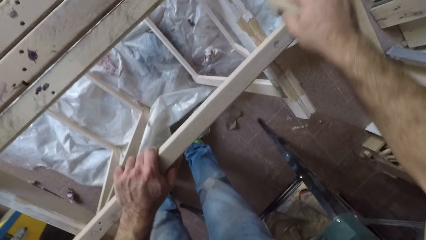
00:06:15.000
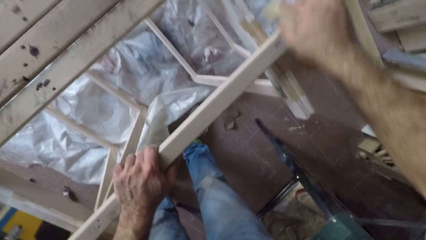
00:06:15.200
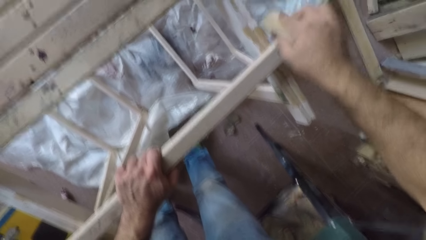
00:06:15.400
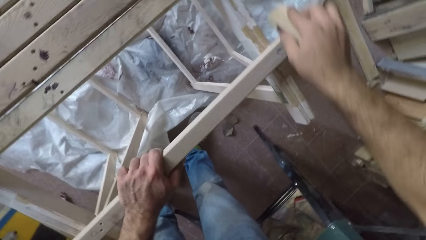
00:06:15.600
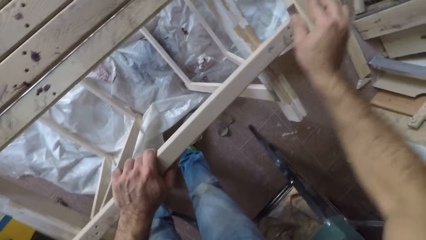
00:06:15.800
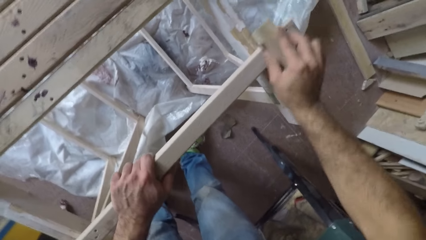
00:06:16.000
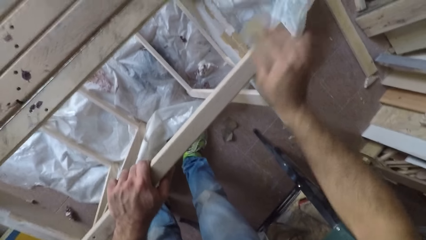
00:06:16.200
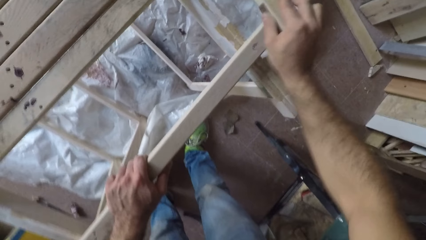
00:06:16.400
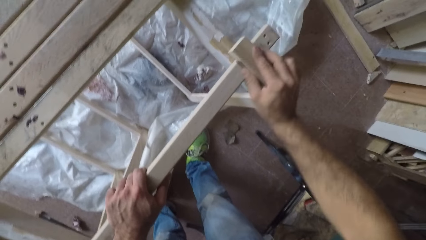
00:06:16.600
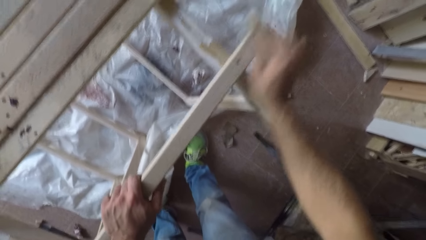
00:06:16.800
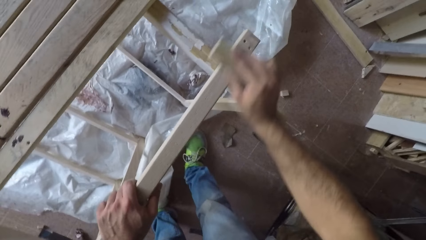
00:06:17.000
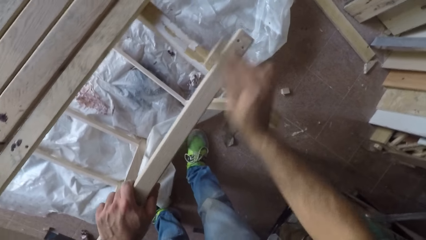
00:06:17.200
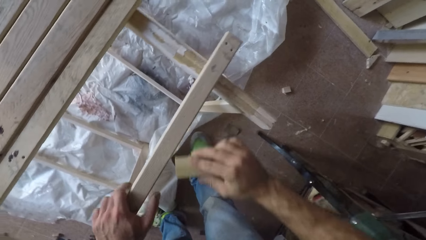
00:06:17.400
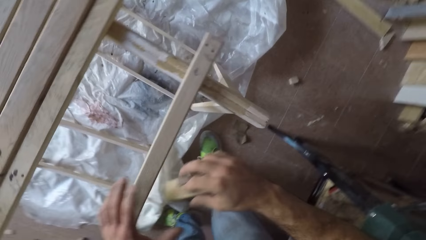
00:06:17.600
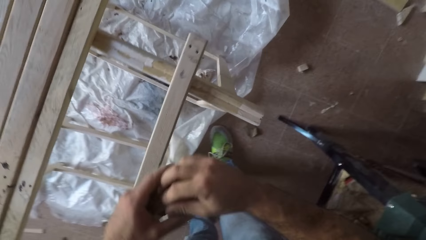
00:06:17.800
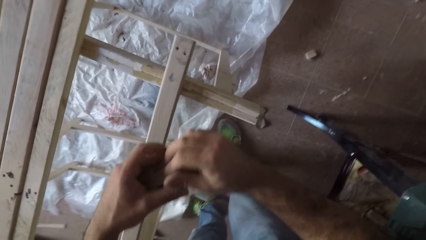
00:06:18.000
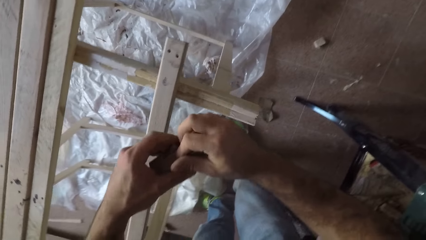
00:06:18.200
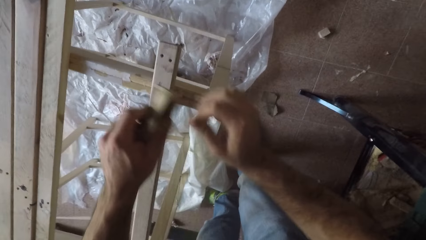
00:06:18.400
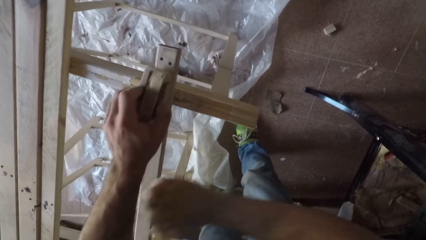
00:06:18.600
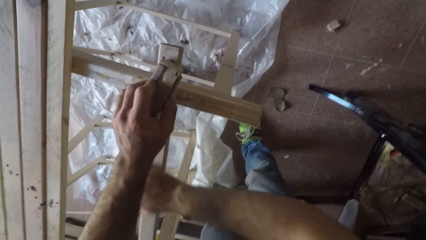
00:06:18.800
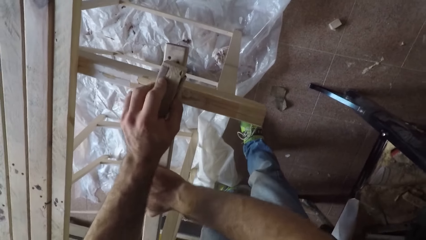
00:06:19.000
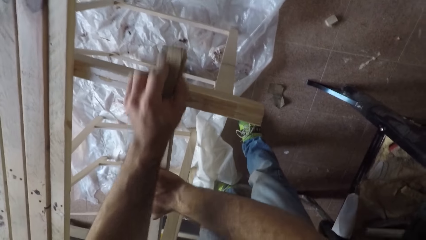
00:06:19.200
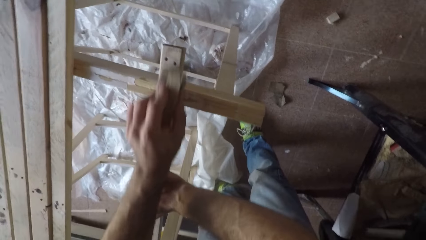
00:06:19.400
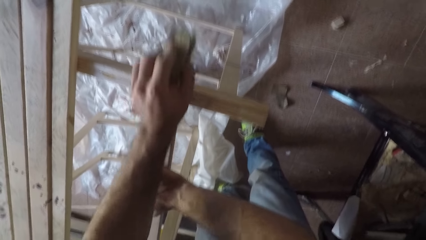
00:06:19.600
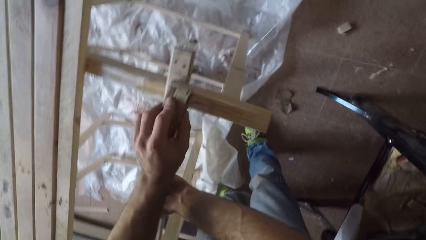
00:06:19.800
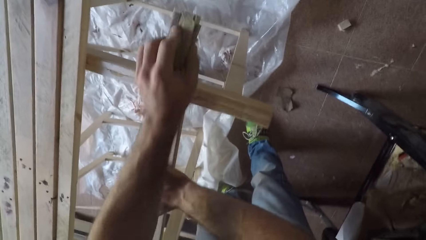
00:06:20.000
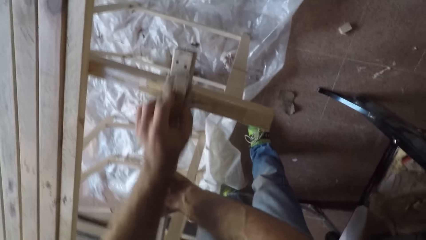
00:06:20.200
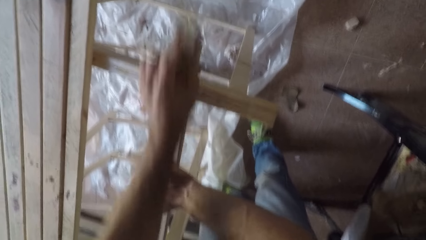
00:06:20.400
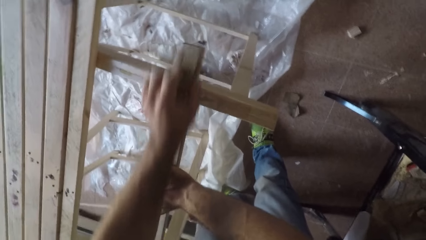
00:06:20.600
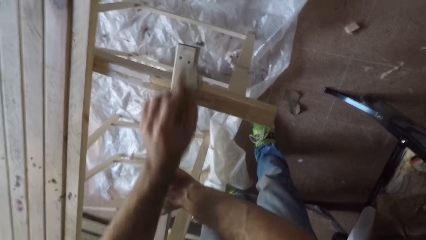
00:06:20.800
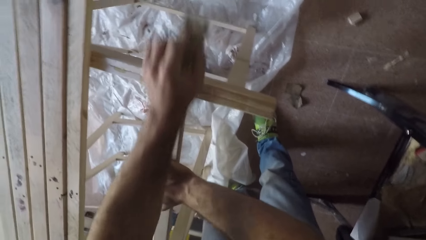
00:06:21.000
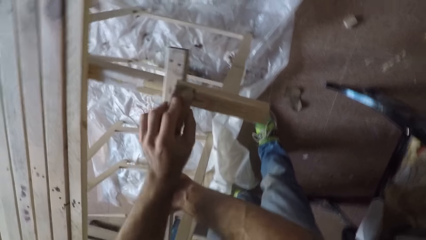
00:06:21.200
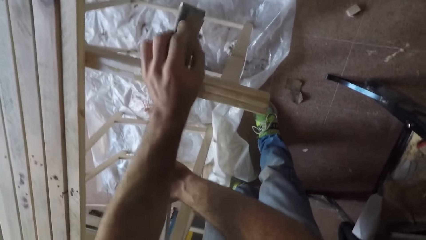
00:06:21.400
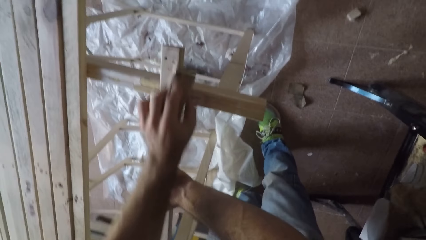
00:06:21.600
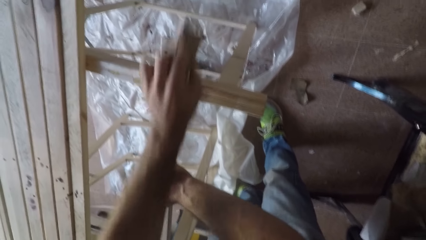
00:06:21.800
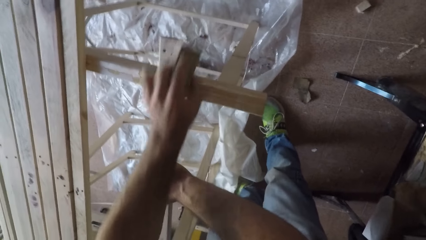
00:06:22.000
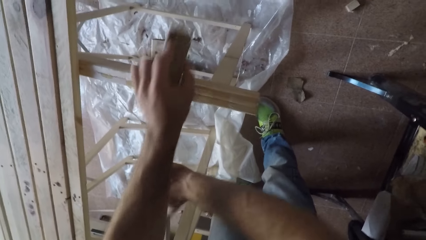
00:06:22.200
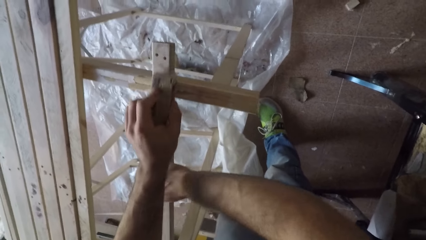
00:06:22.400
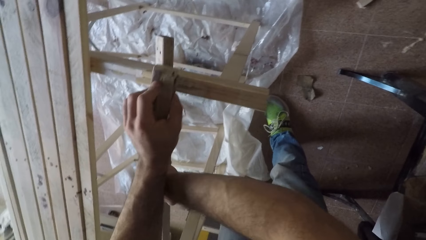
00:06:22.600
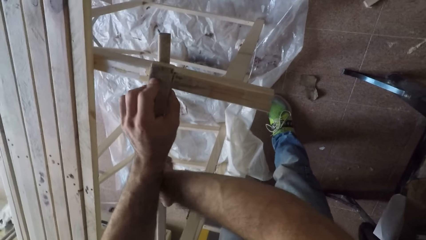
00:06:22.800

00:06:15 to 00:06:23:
The camera wearer removes the sandpaper from the wood. He passes the sandpaper from his right hand to his left hand. He holds the wood with his right hand and rubs the sandpaper over the wood with his left hand.

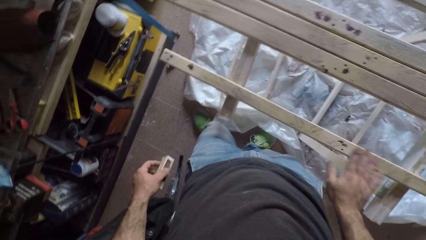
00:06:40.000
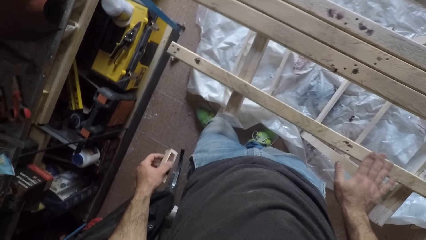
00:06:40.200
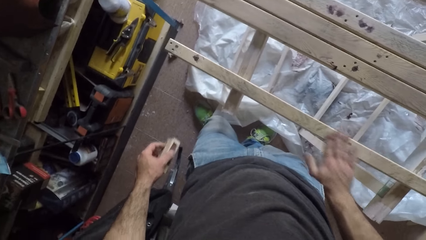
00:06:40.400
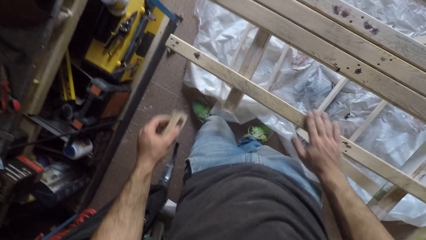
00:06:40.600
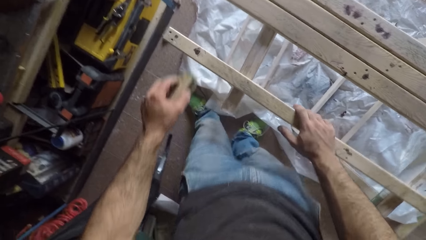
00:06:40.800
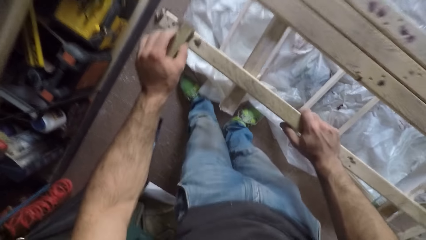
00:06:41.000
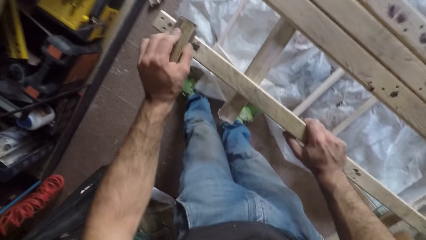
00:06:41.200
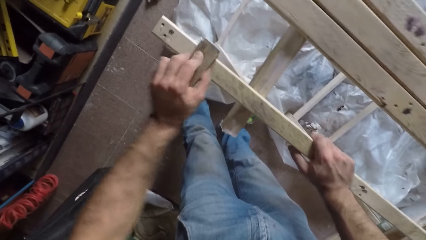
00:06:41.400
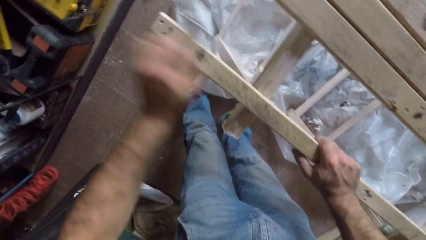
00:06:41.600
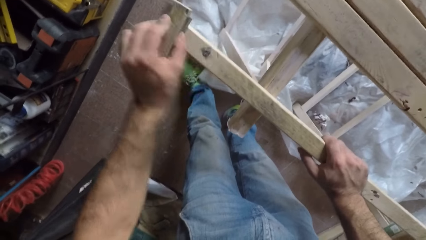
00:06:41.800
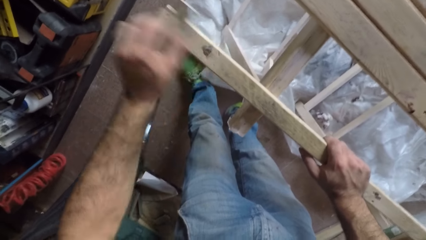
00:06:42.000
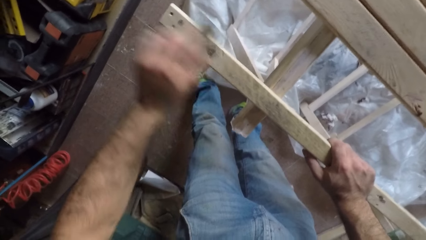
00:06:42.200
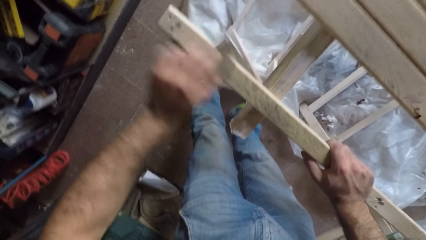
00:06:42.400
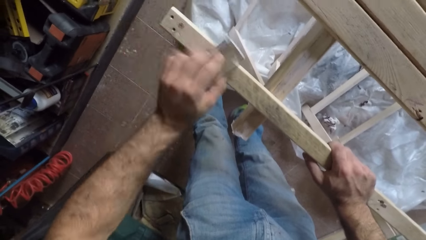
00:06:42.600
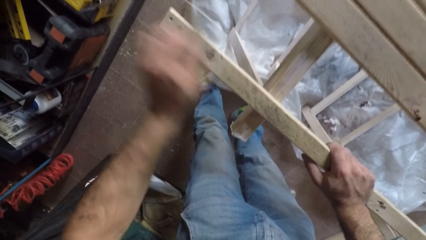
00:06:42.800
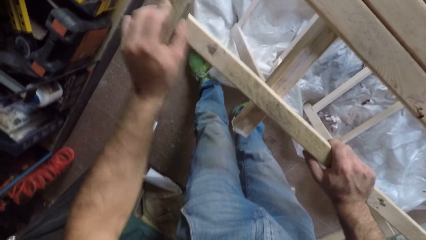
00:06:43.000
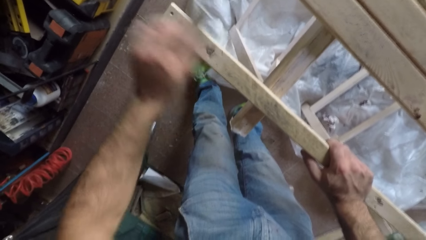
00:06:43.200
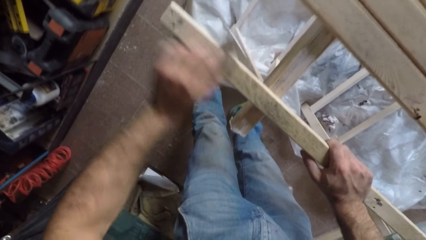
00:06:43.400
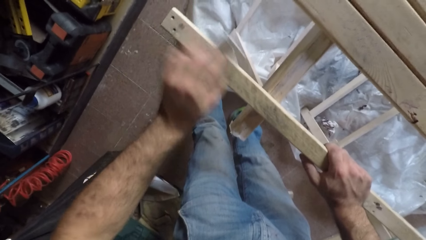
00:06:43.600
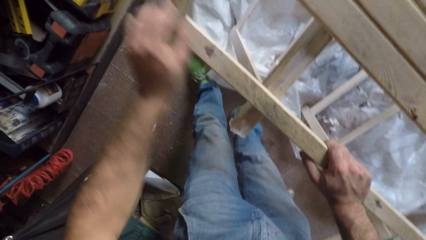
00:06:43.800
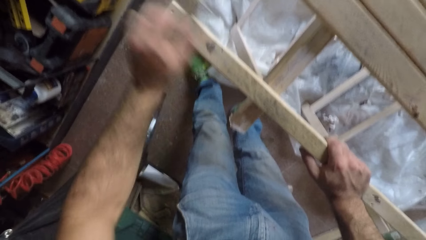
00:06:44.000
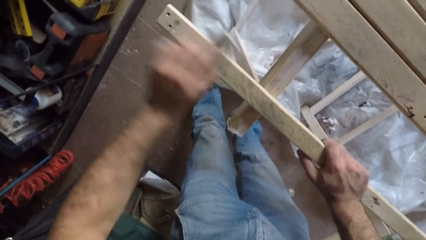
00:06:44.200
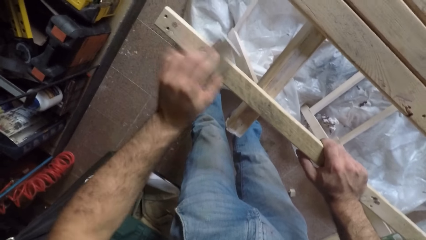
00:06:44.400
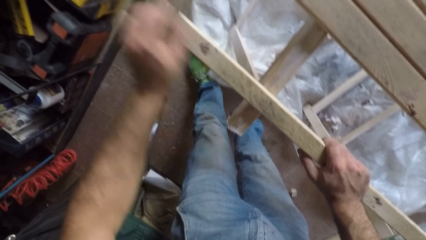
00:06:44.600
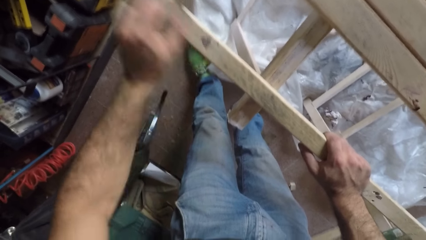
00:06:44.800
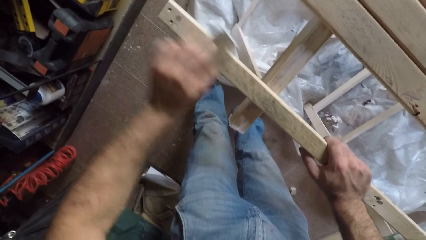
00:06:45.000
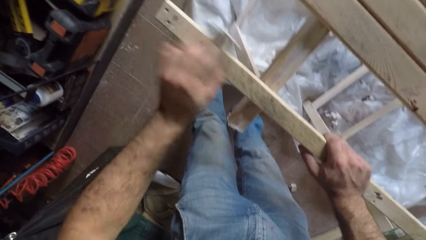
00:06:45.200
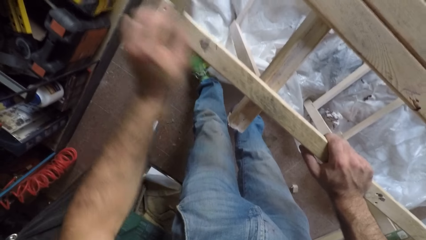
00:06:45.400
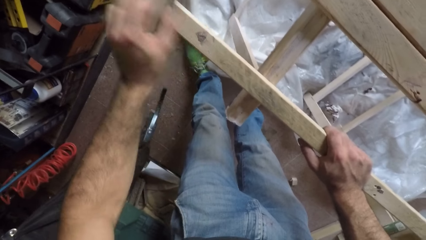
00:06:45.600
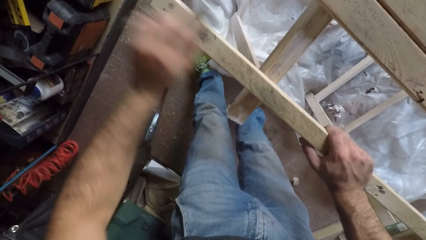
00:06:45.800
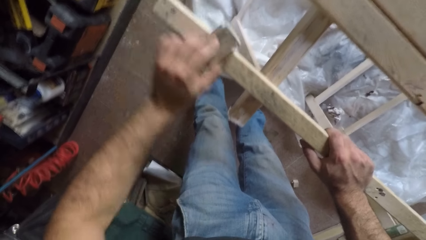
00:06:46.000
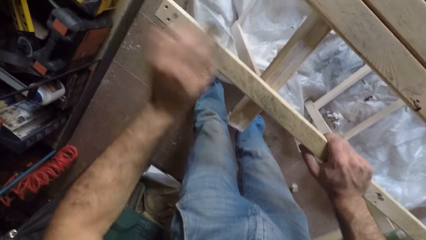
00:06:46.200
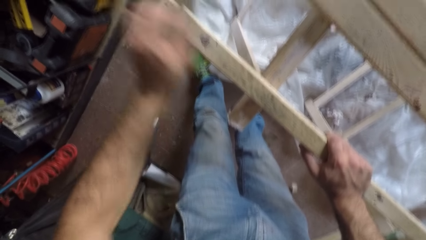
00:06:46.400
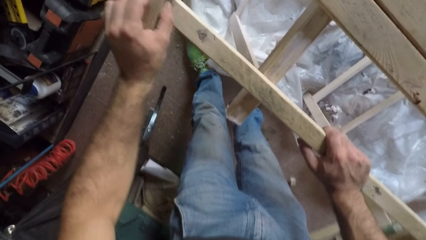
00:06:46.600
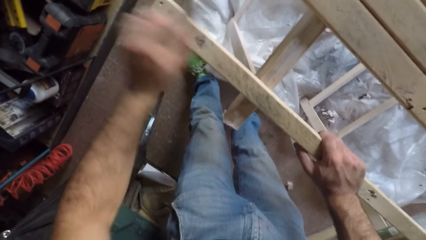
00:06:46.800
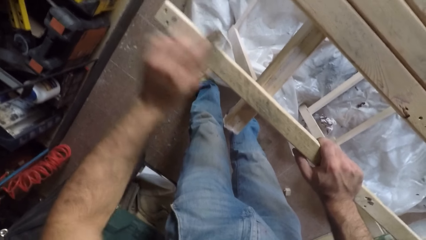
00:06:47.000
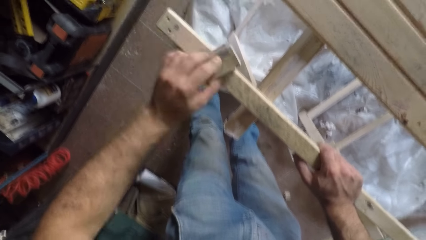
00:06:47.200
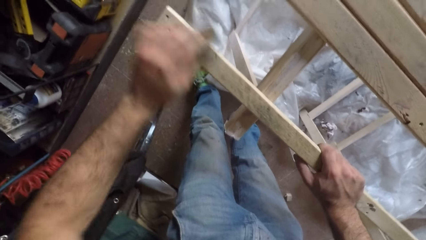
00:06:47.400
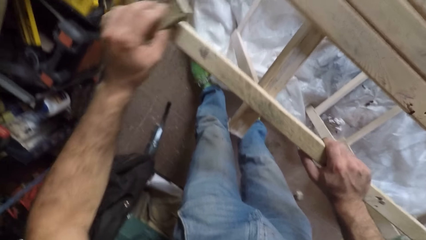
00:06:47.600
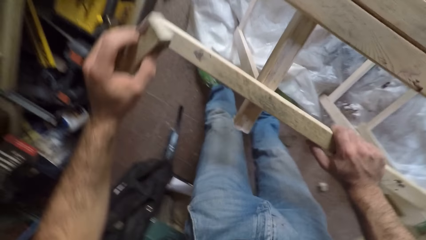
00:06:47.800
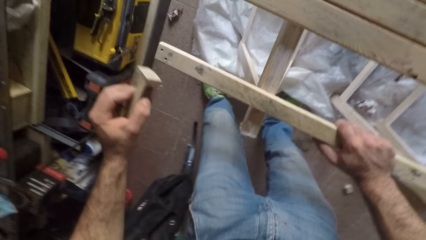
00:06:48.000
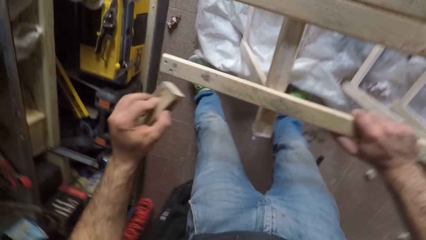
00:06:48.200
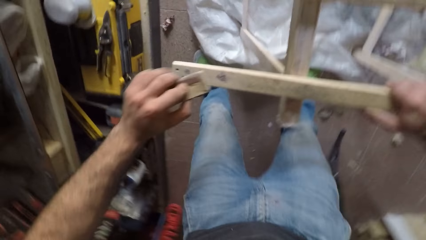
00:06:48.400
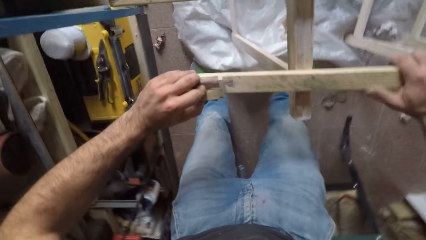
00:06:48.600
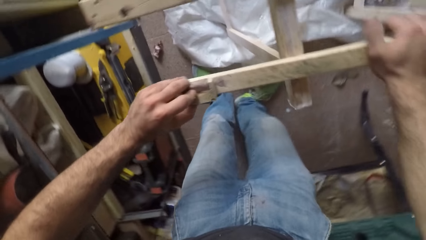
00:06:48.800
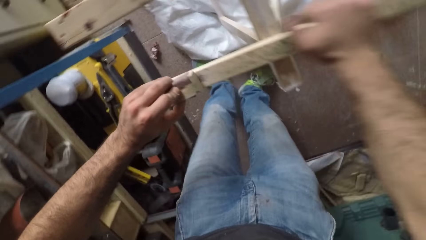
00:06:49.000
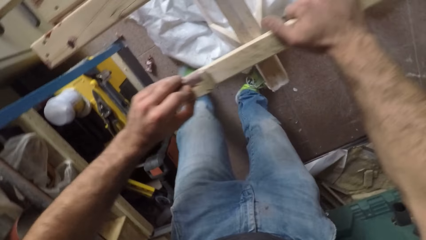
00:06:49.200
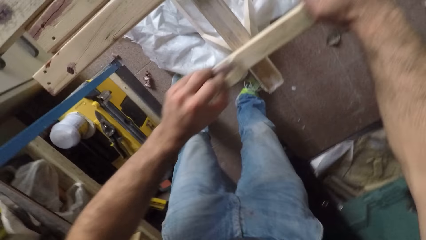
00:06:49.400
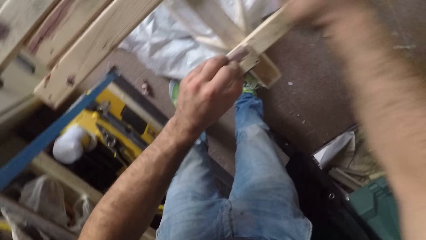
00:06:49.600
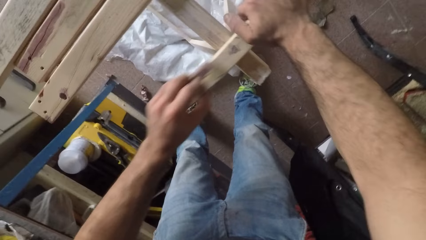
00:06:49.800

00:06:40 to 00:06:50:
The camera wearer holds the wood with his right hand. He rubs the sandpaper over the wood with his left hand. He removes the sandpaper from the wood and adjusts the wood with his right hand.
